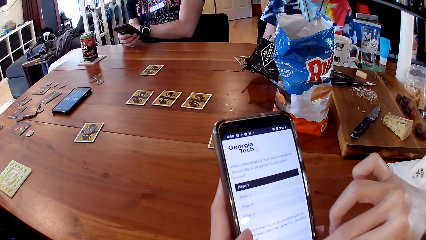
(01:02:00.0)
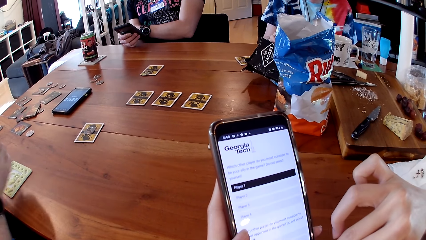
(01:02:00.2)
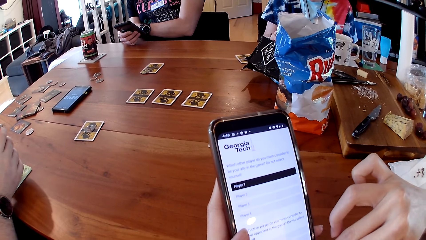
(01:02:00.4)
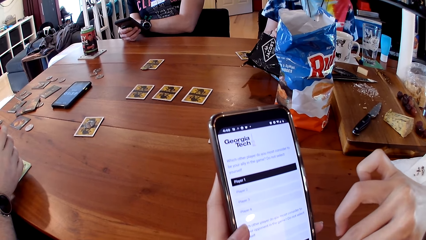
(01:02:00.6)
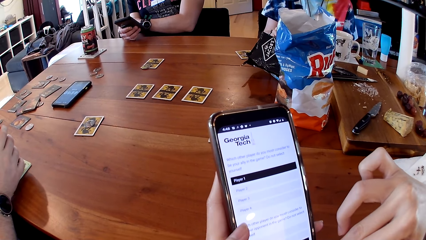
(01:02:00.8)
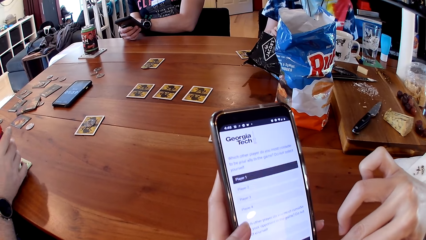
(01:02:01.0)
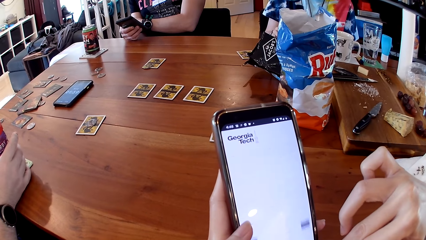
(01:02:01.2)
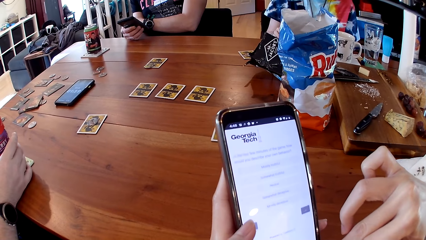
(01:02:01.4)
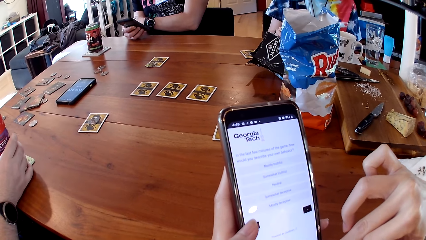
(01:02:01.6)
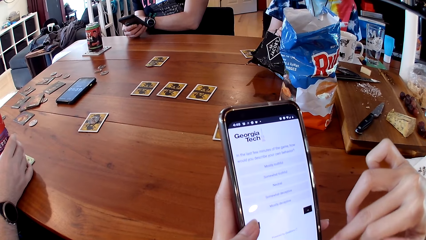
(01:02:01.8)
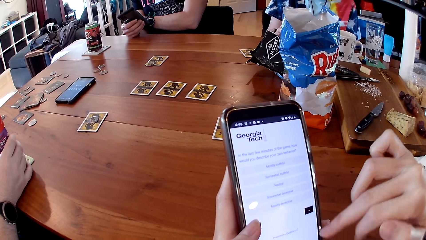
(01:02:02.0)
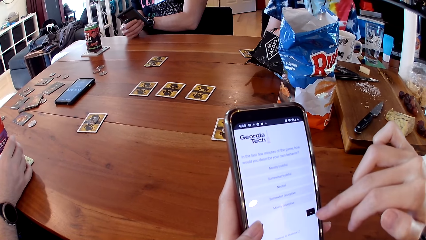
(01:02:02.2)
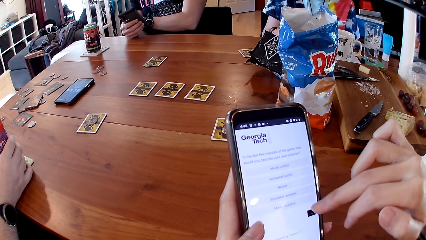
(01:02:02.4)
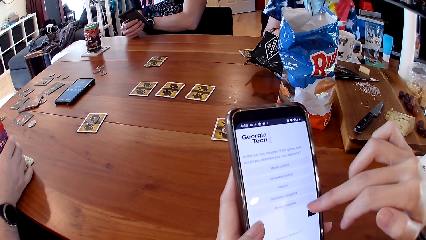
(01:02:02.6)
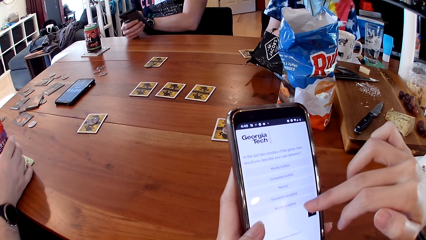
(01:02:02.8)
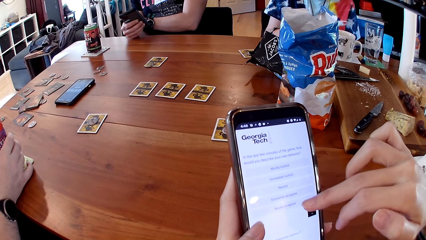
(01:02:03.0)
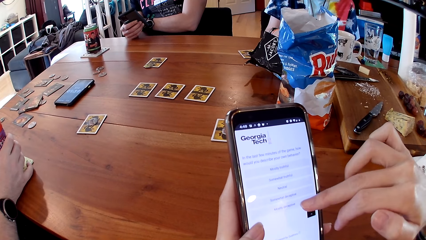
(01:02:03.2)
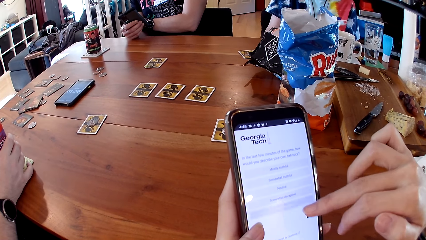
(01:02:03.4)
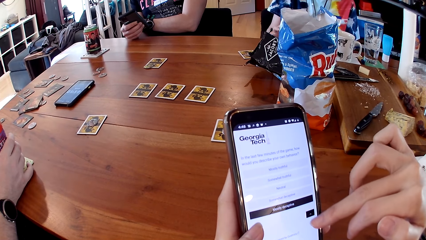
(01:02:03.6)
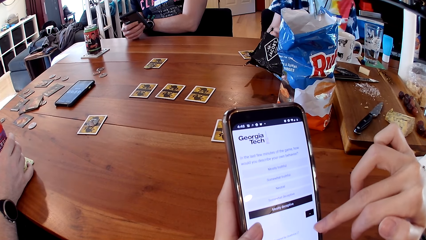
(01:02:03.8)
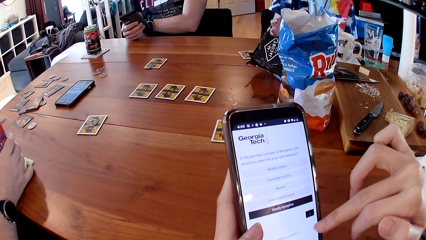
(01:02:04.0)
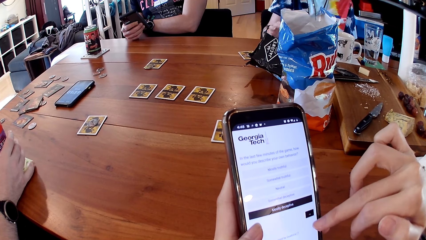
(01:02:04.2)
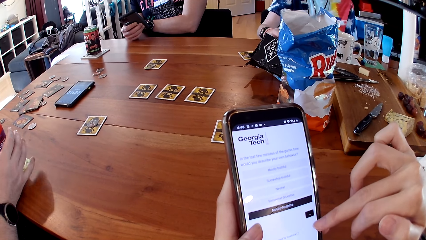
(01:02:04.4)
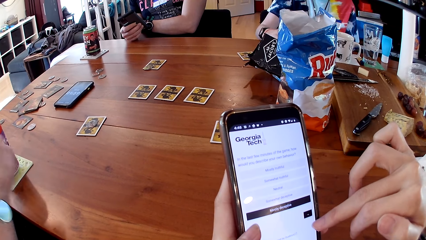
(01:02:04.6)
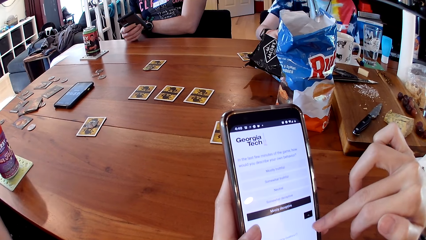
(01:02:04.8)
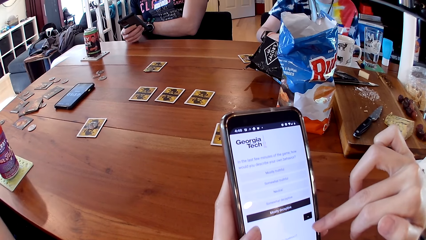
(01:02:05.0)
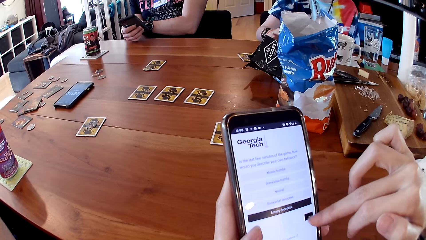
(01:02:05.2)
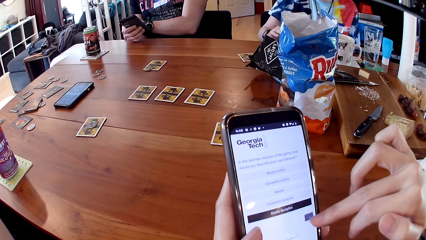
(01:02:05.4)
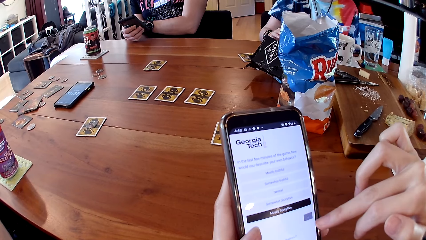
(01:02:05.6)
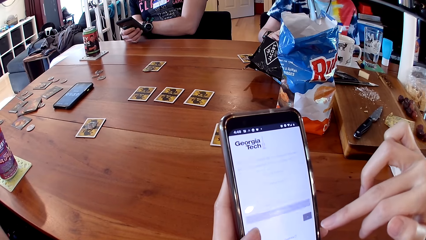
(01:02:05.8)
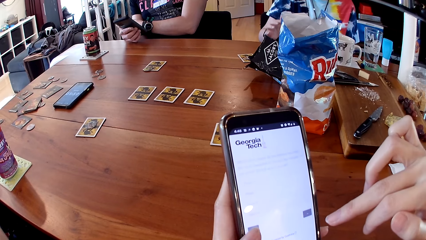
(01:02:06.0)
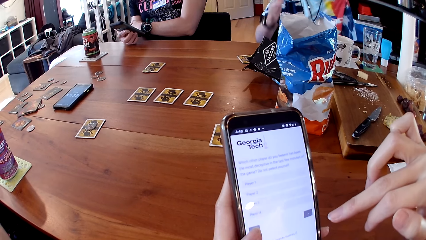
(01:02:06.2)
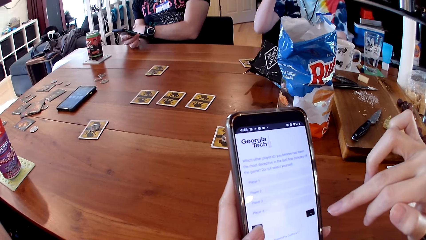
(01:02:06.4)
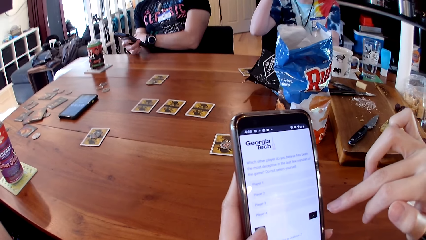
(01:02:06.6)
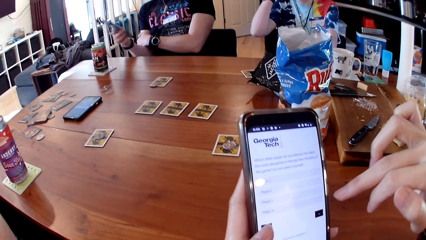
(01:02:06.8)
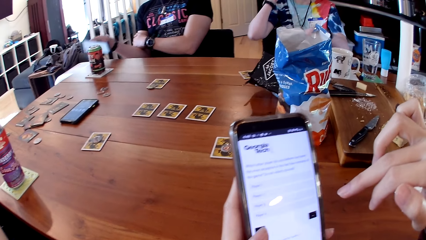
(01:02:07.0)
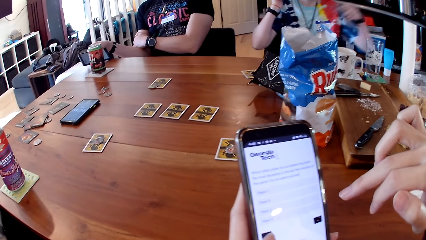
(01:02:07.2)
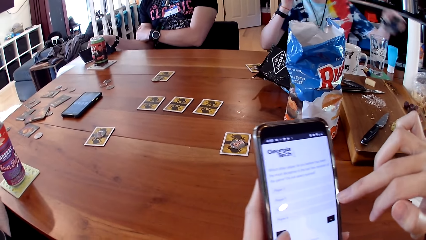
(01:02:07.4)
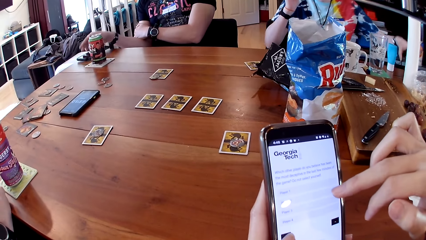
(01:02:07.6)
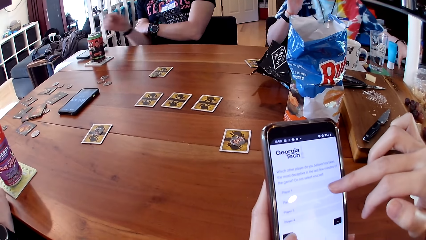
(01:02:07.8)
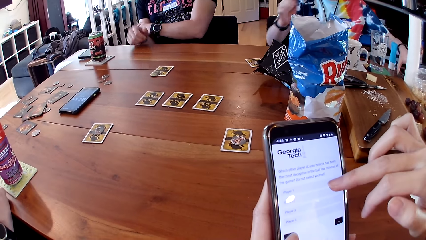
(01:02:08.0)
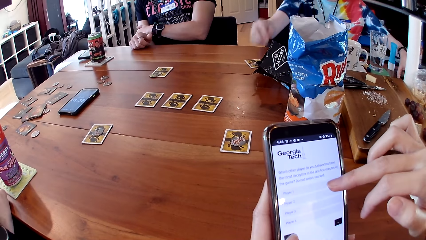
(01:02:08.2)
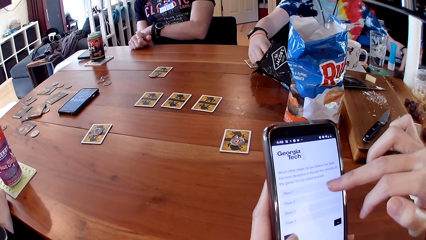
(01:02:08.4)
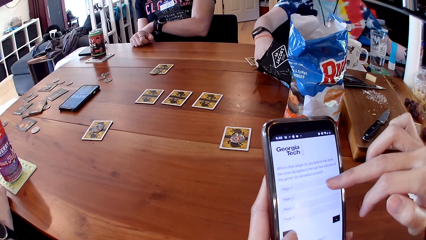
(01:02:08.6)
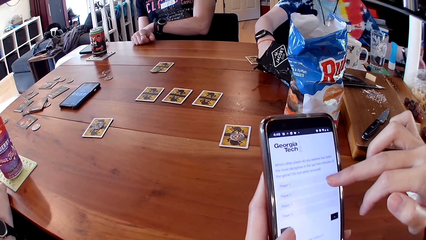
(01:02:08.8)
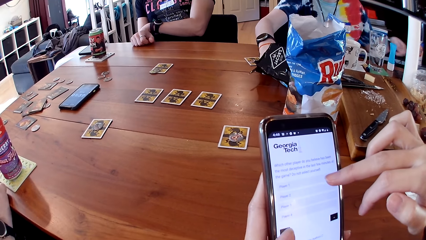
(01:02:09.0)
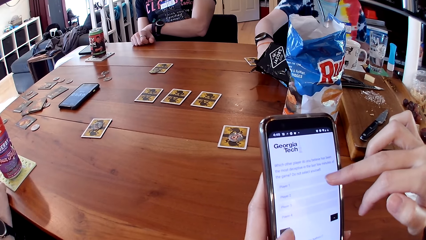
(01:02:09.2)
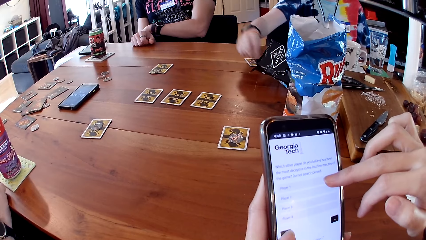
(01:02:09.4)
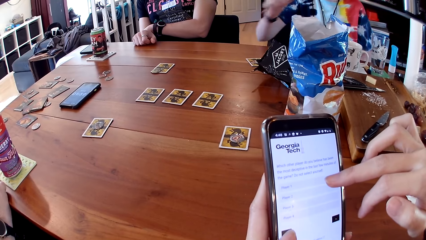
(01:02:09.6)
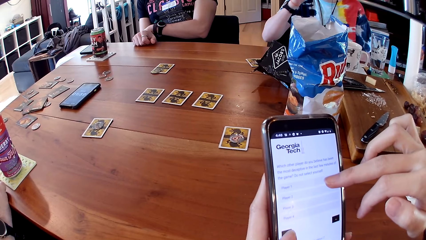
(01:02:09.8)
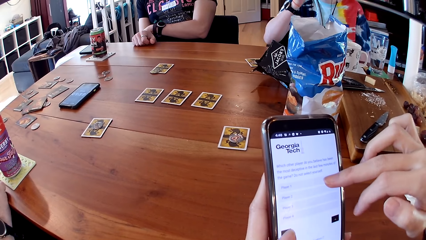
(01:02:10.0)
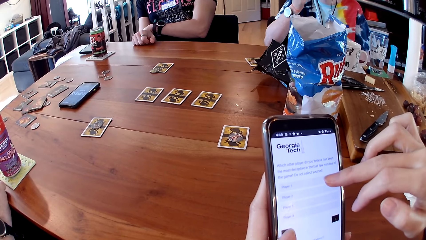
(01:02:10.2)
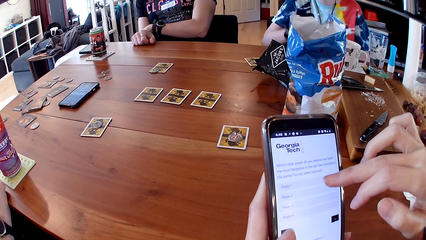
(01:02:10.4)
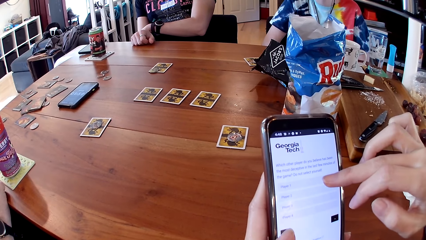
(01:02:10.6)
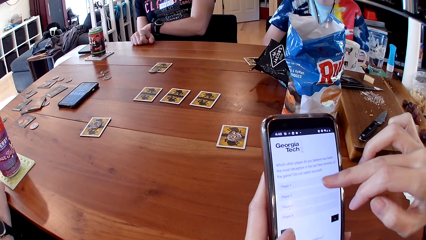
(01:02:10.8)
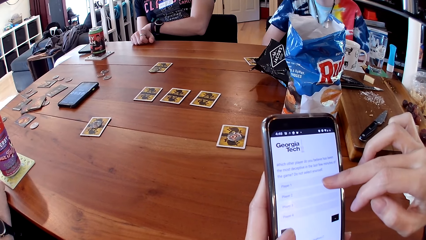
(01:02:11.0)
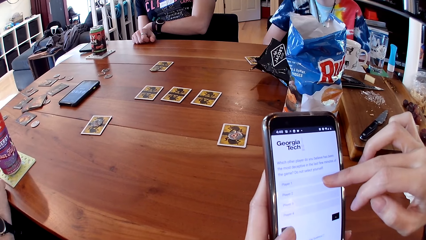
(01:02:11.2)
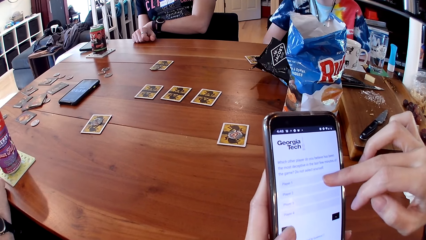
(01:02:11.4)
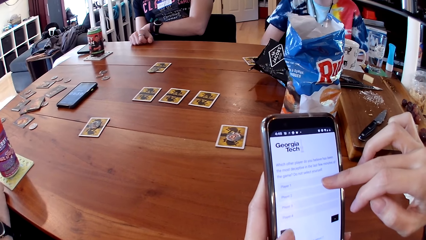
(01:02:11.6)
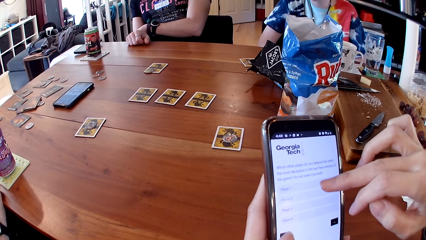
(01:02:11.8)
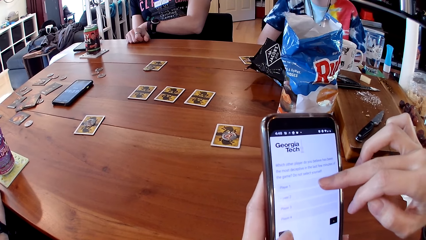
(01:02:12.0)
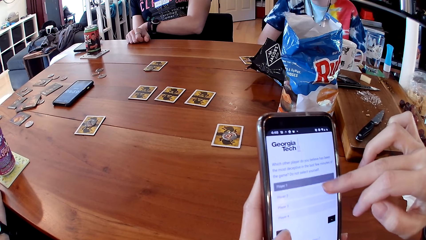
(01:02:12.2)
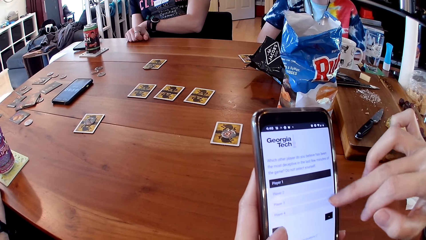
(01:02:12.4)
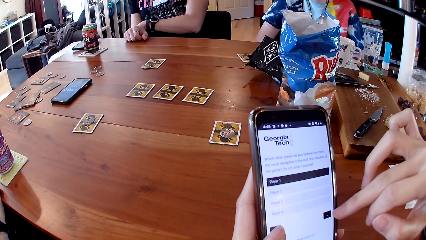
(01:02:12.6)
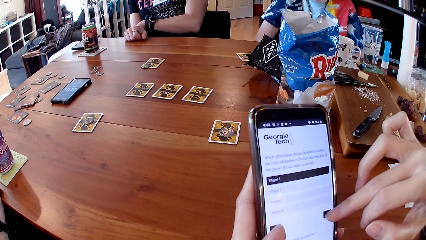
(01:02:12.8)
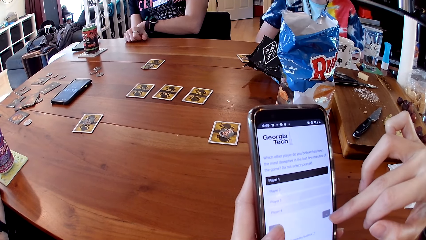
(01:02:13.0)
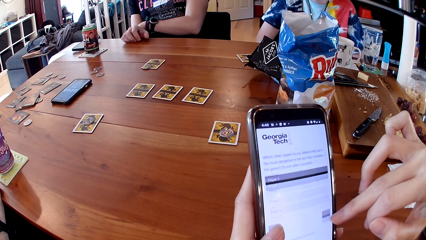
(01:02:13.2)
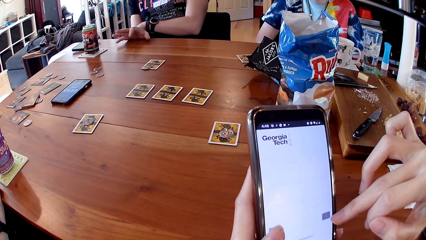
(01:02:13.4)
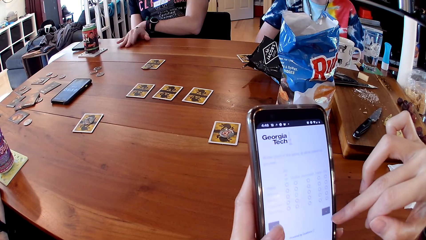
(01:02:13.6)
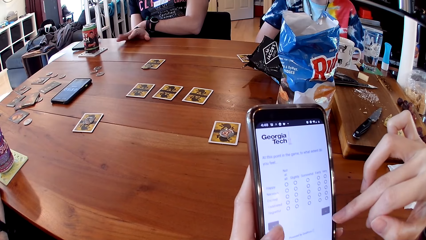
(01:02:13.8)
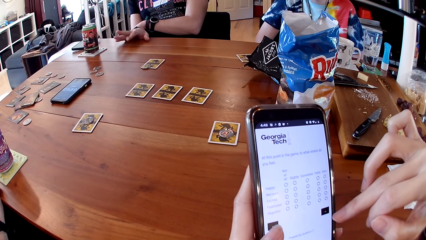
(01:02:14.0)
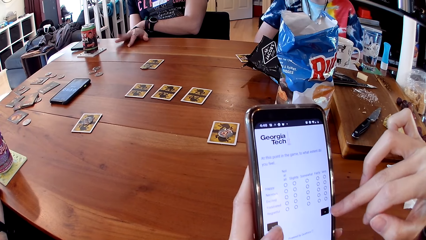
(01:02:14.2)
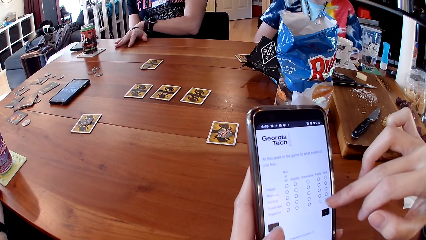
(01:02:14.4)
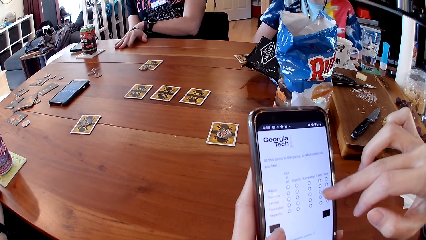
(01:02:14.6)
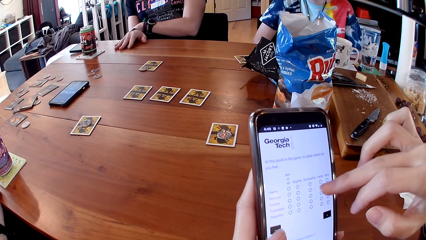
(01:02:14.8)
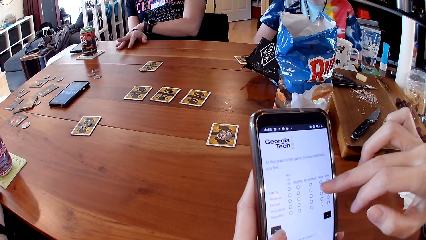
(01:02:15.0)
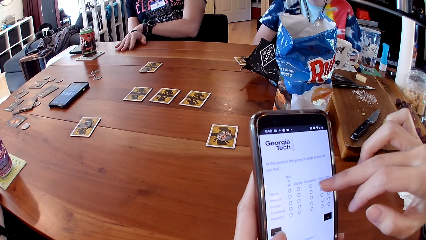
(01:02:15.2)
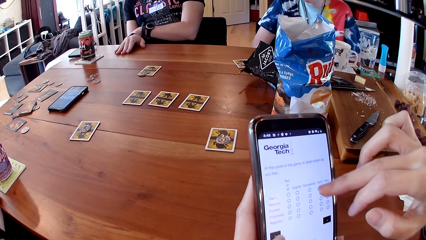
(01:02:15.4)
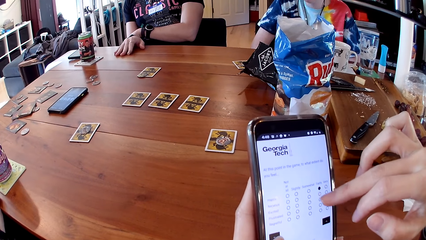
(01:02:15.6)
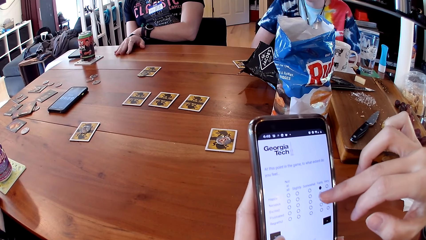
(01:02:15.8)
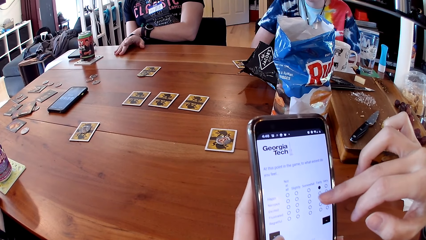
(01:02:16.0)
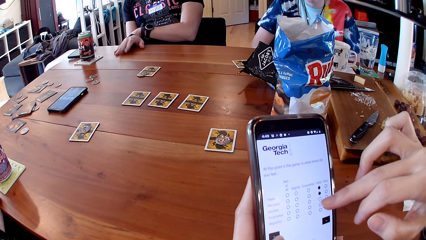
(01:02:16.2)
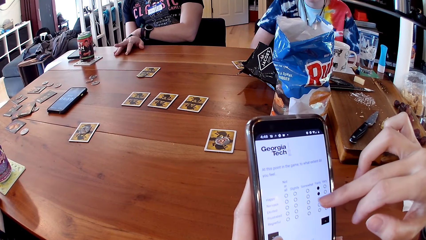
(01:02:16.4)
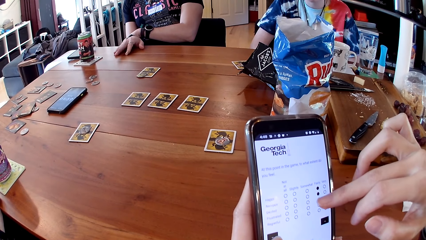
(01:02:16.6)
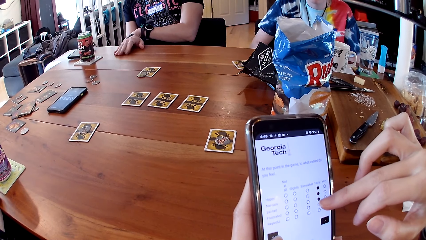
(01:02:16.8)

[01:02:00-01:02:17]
A man places the can on the table with his right hand. Another man places the phone on the table with his right hand. A woman picks up a cracker from the pack of crackers on the table with her right hand. The woman eats the cracker in her right hand.
